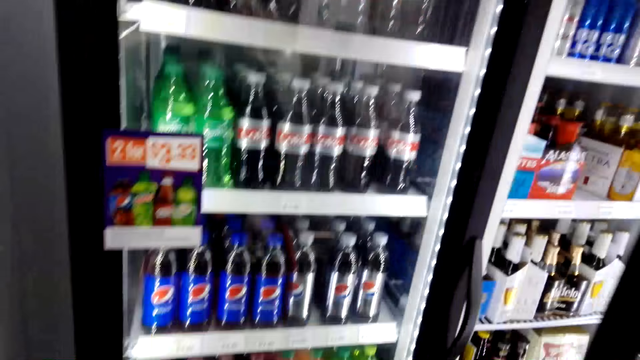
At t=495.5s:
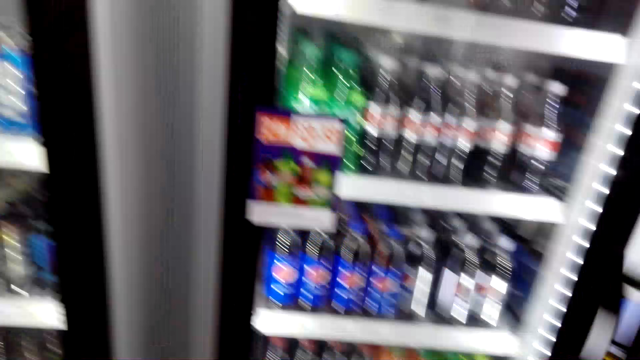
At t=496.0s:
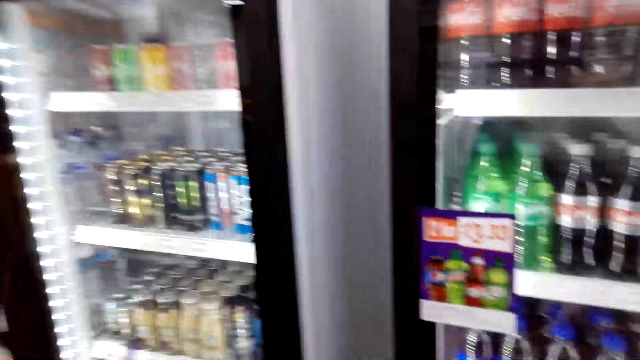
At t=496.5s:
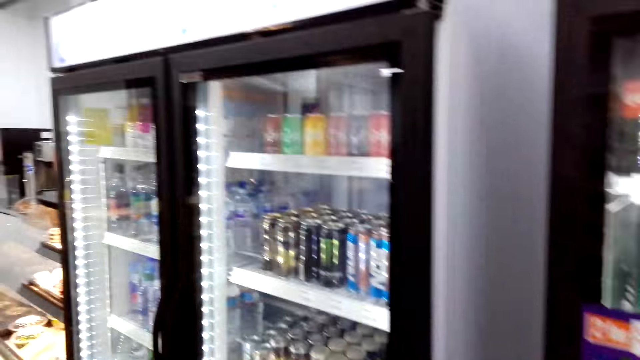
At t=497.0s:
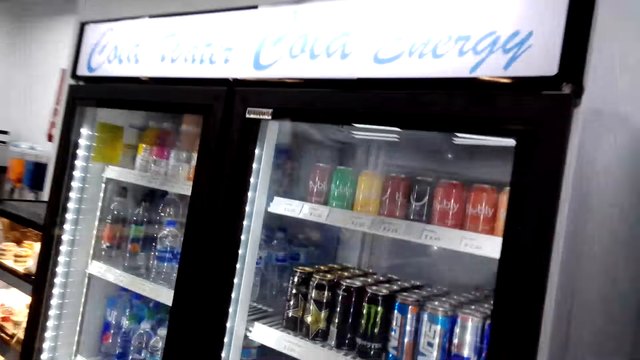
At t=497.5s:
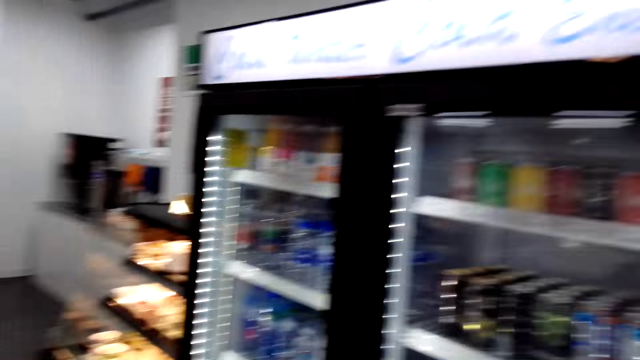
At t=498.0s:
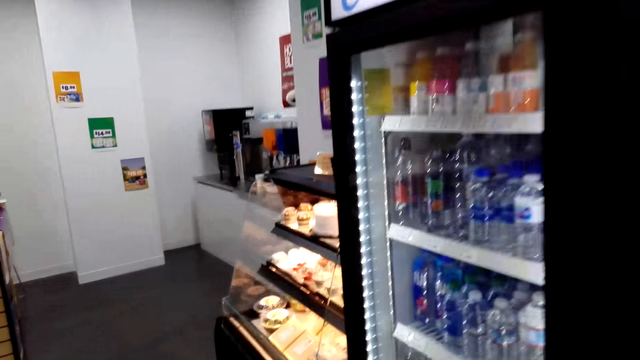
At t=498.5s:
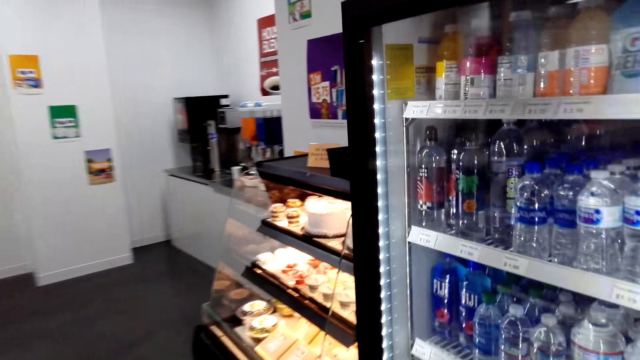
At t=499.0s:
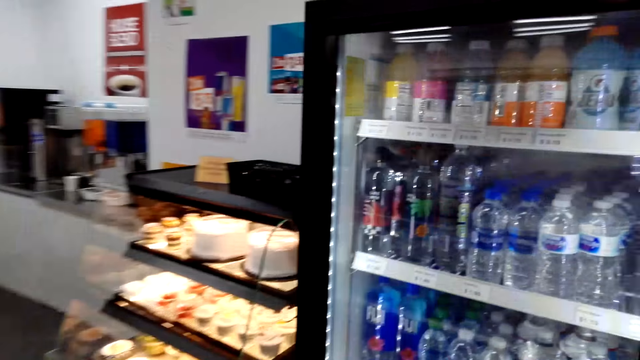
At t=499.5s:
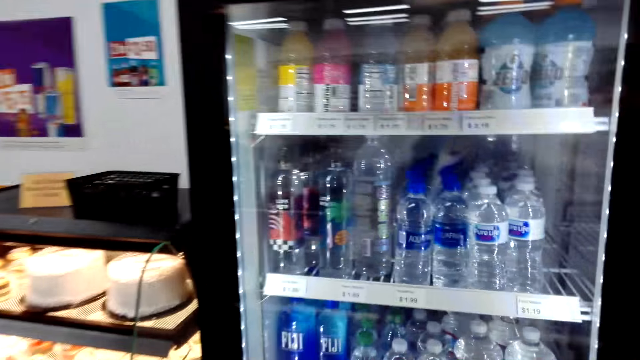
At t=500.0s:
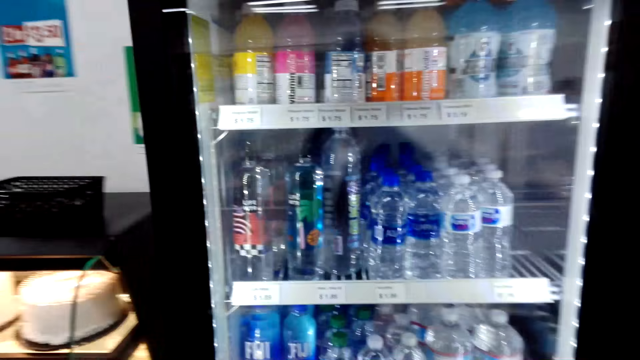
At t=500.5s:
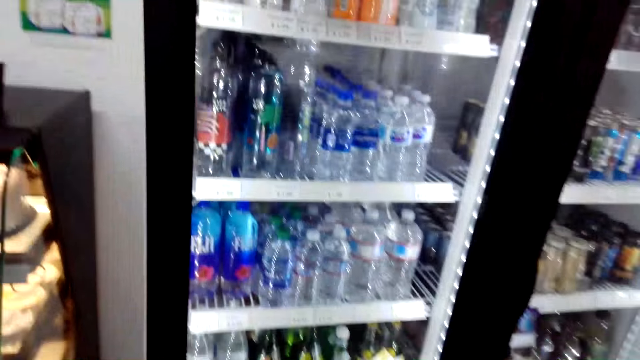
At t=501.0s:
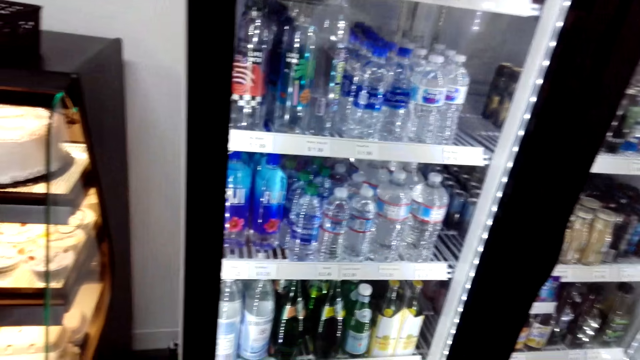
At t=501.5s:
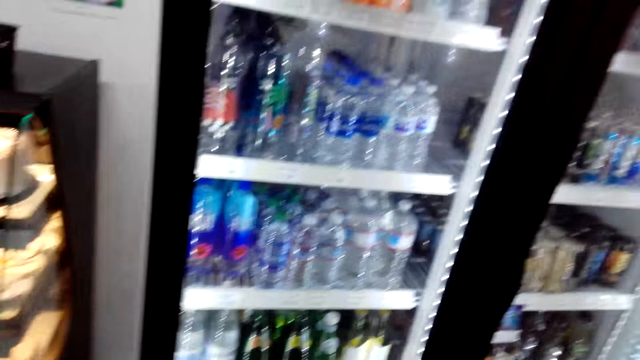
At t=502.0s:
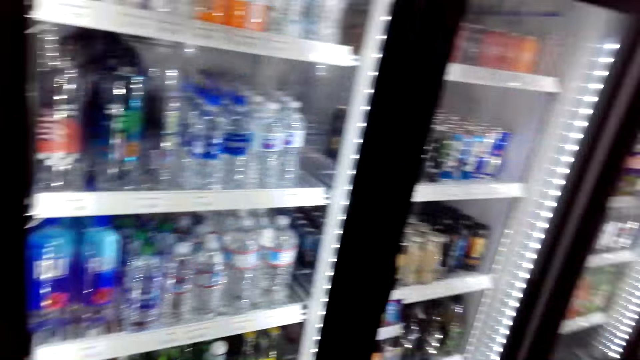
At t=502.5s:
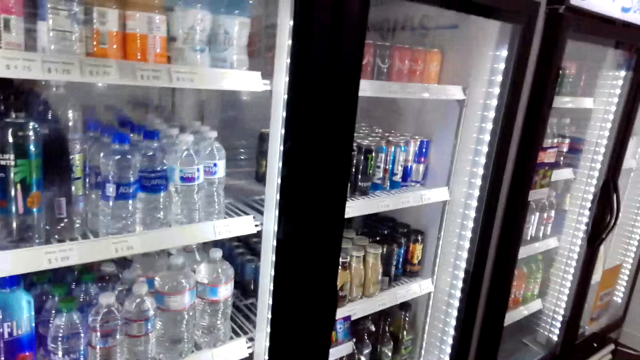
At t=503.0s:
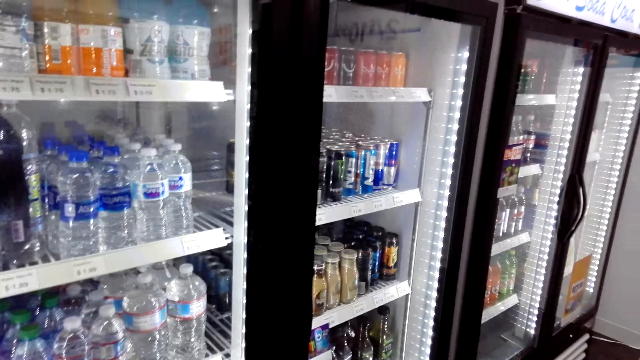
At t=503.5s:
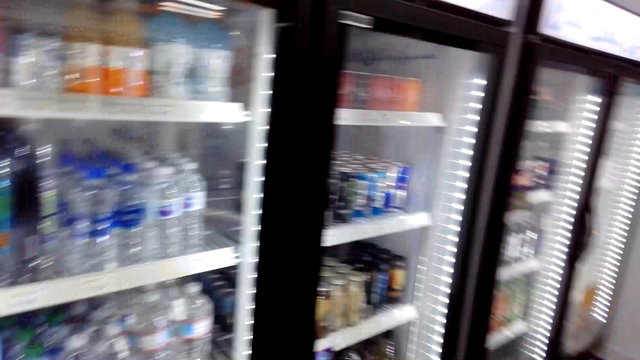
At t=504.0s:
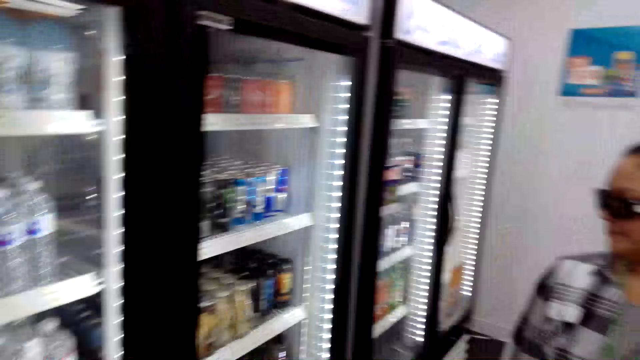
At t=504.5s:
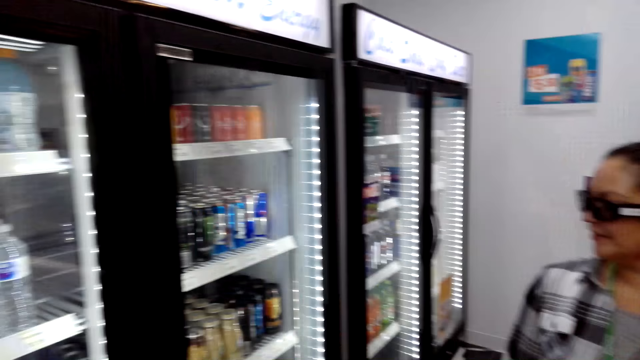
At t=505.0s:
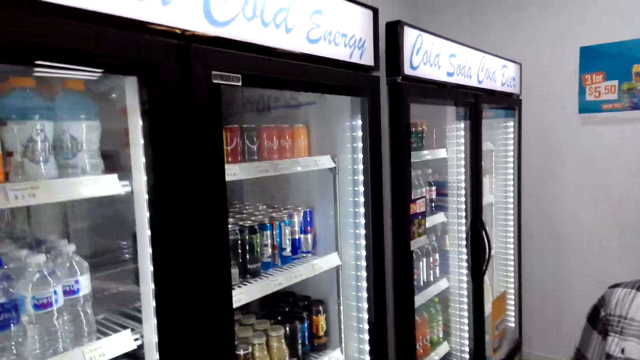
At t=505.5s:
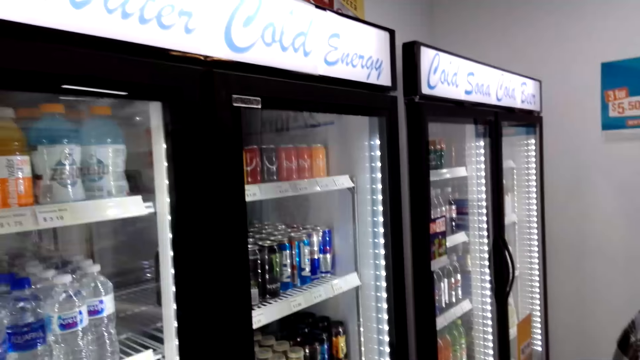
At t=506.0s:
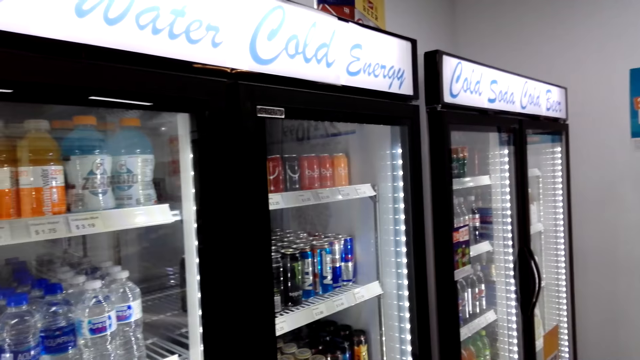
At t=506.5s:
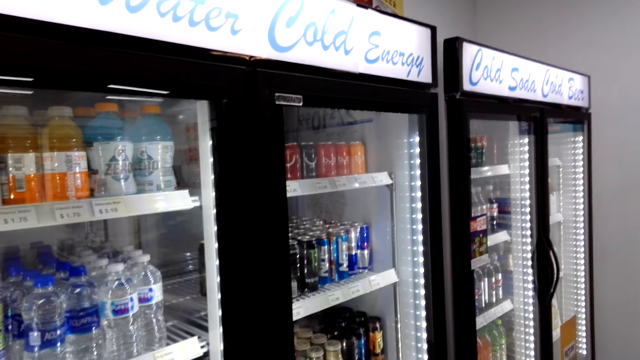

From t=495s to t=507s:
A woman closes the fridge. The camera wearer closes the fridge. They talk with the woman.

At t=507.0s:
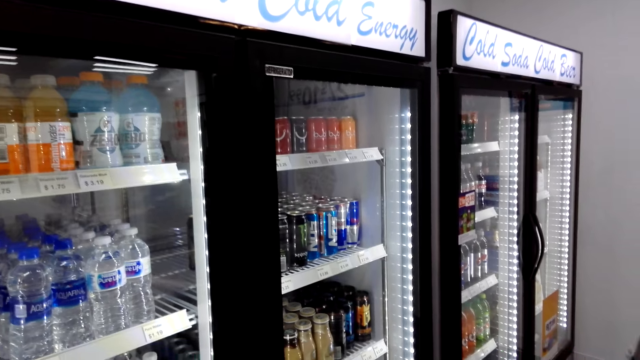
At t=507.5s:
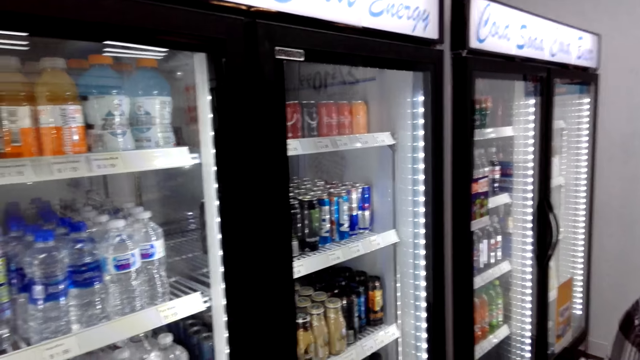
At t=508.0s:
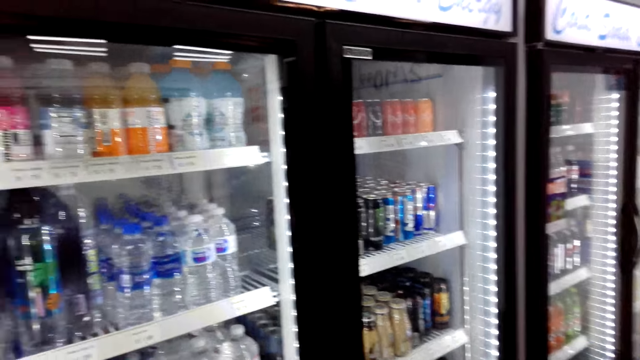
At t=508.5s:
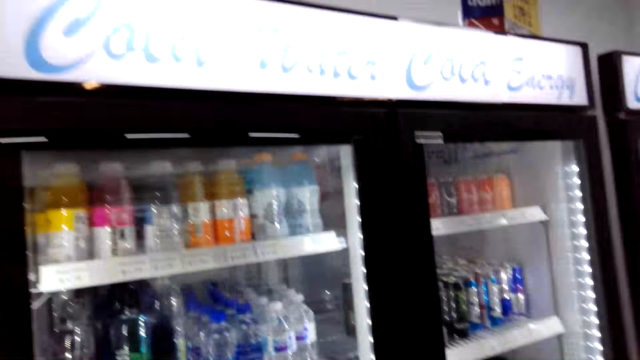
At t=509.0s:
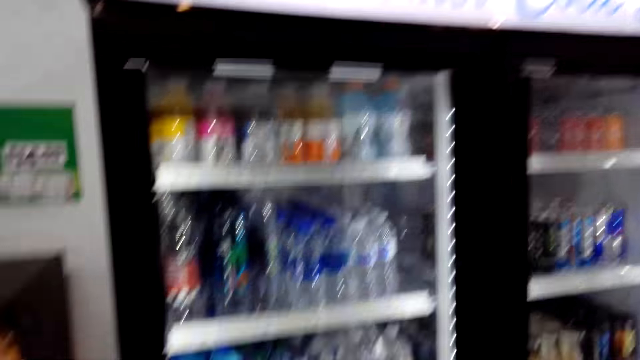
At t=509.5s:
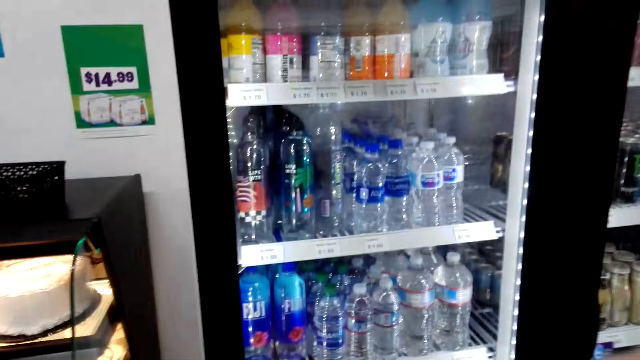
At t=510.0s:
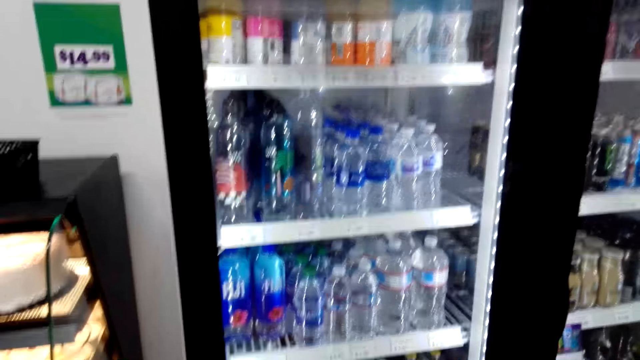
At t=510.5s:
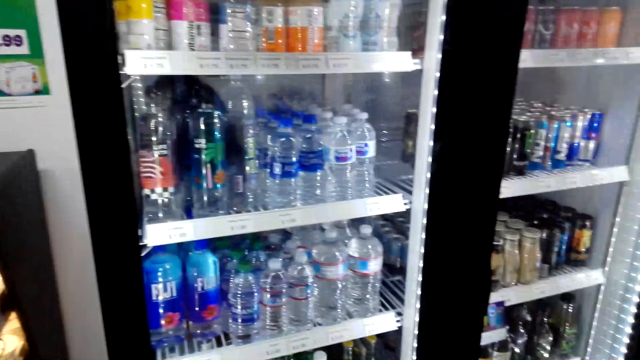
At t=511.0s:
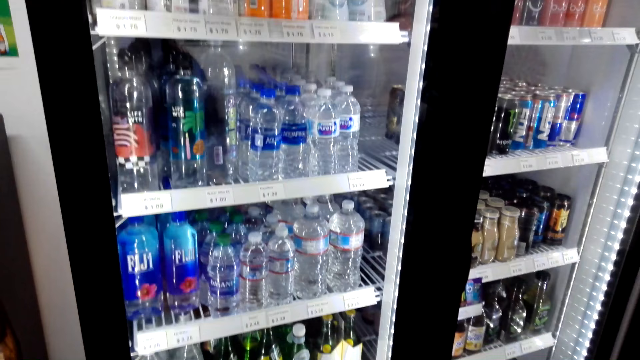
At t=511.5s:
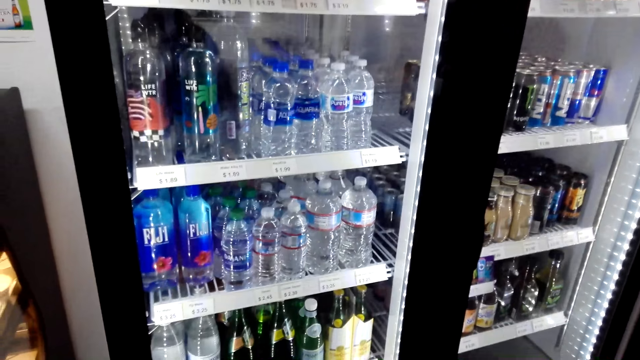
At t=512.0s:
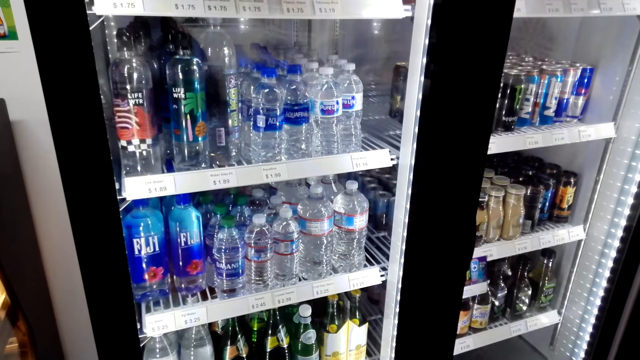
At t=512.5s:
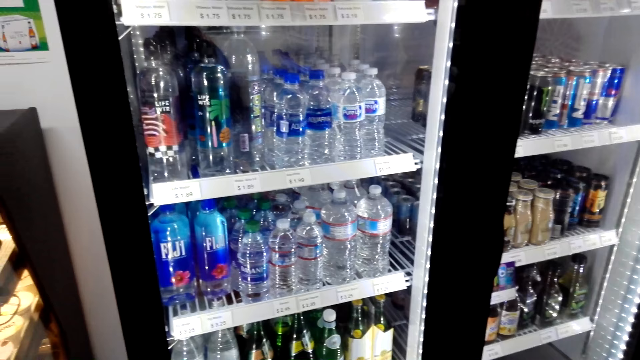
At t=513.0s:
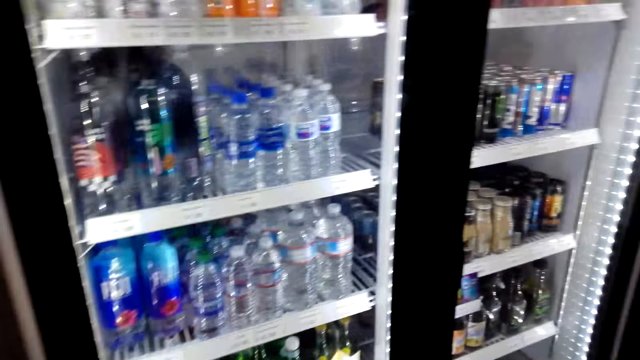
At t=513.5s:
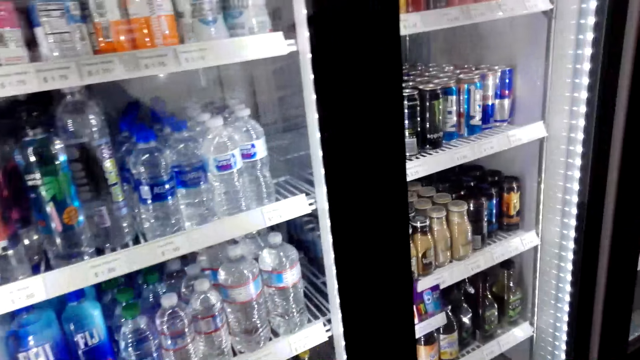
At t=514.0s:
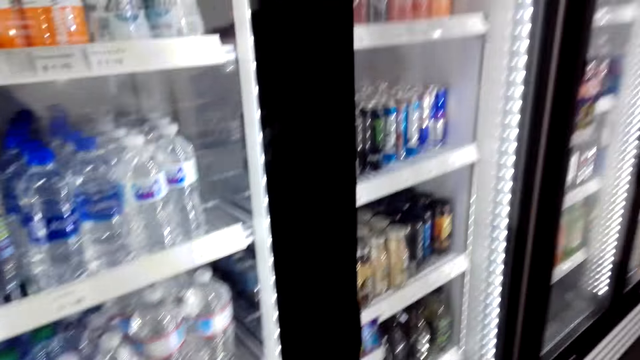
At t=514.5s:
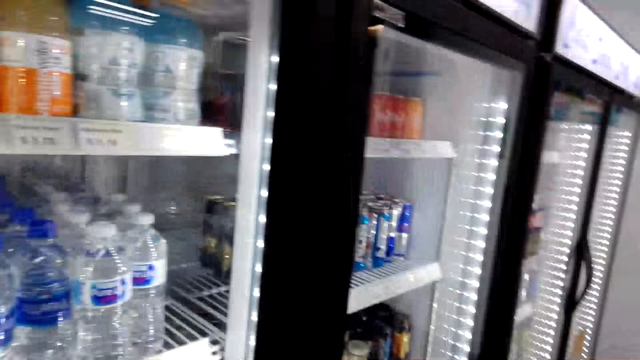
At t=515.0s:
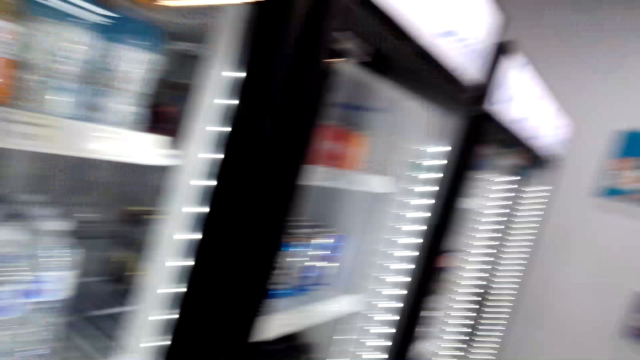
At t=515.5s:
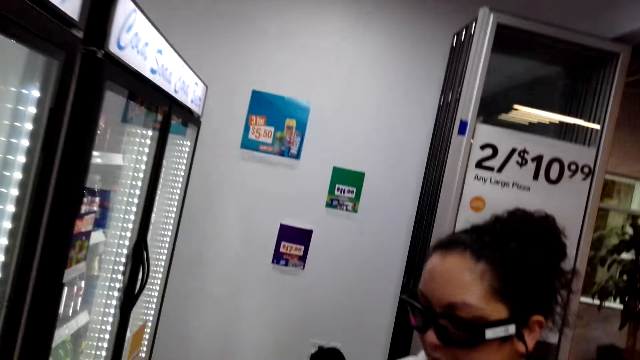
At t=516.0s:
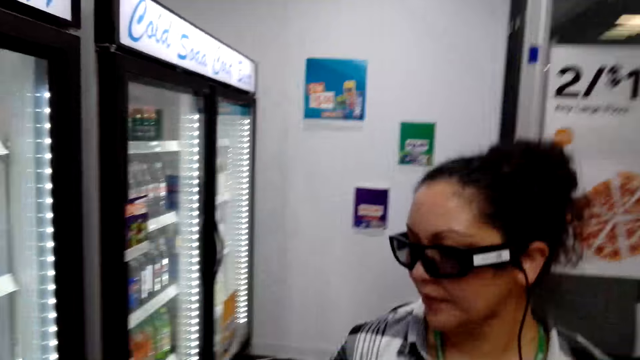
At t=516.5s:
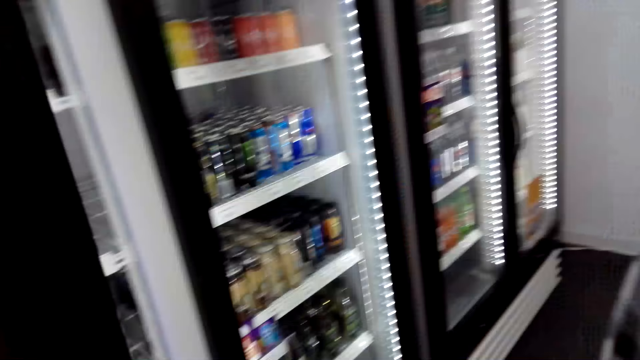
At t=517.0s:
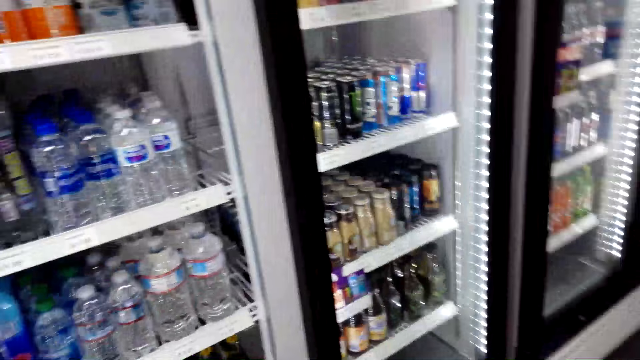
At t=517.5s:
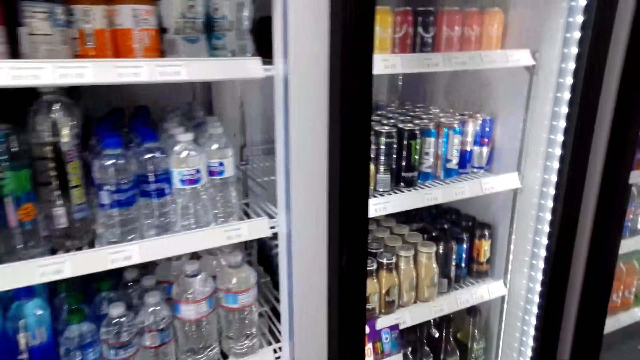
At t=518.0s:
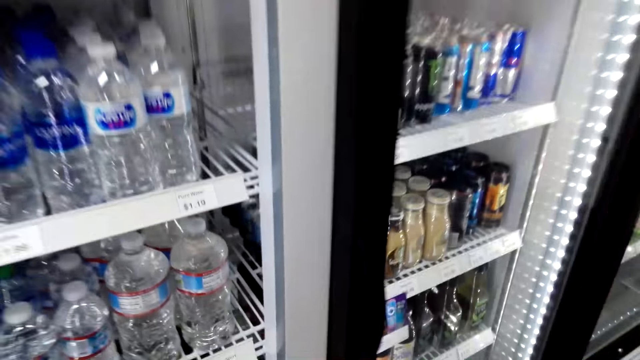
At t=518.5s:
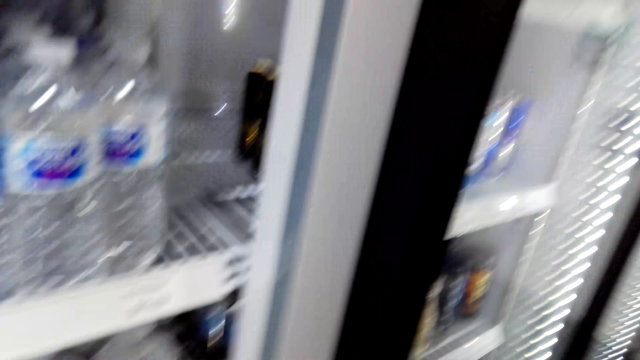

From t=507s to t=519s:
The camera wearer opens the fridge.
